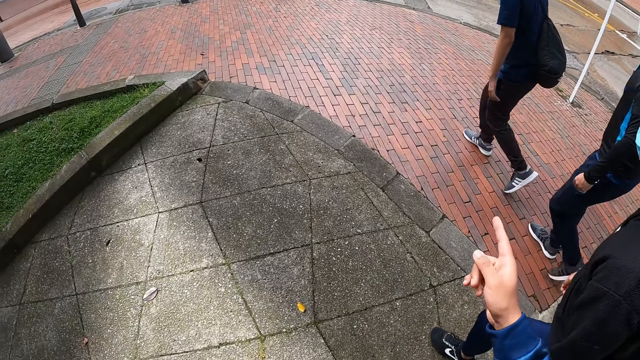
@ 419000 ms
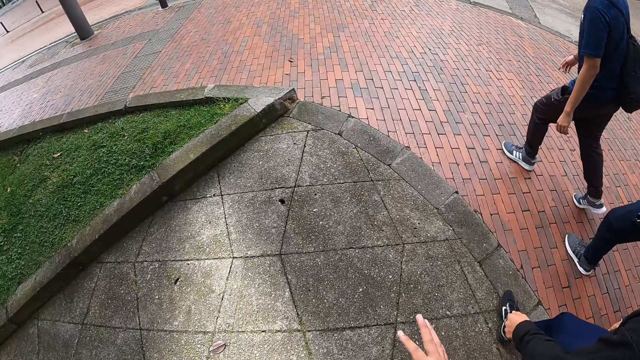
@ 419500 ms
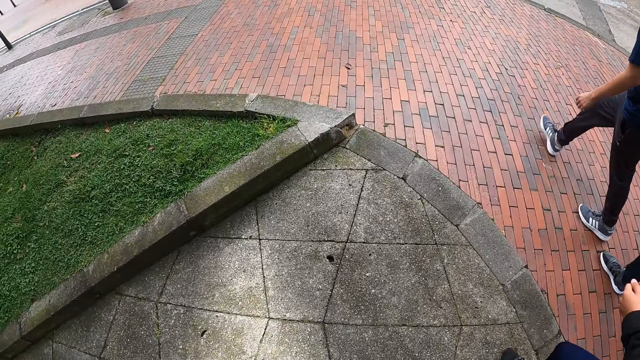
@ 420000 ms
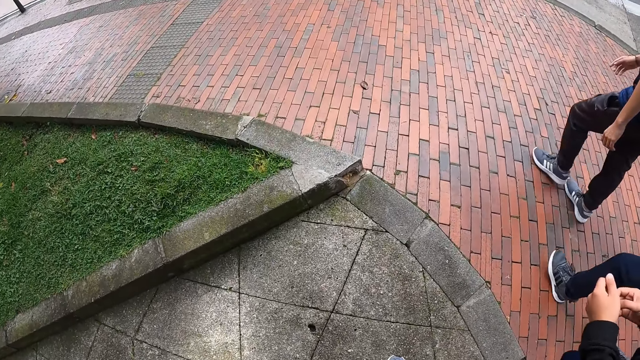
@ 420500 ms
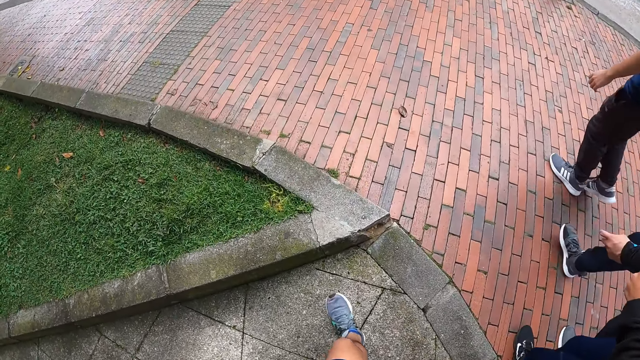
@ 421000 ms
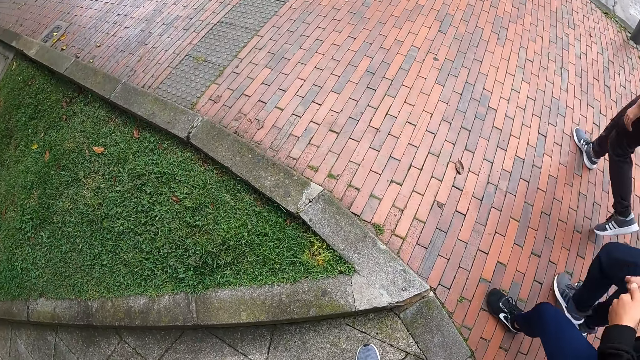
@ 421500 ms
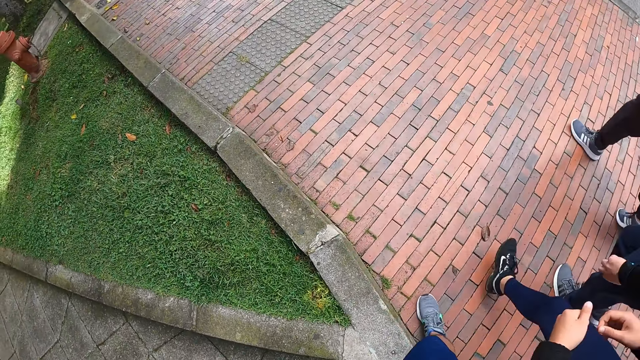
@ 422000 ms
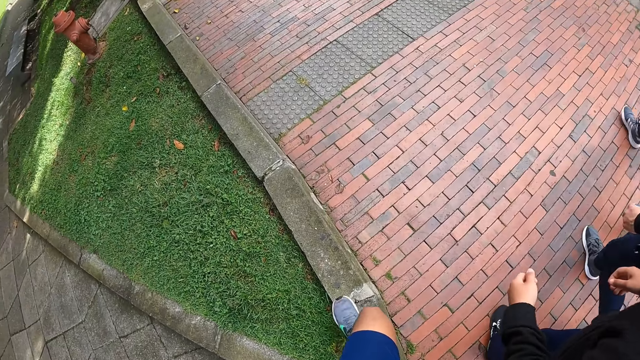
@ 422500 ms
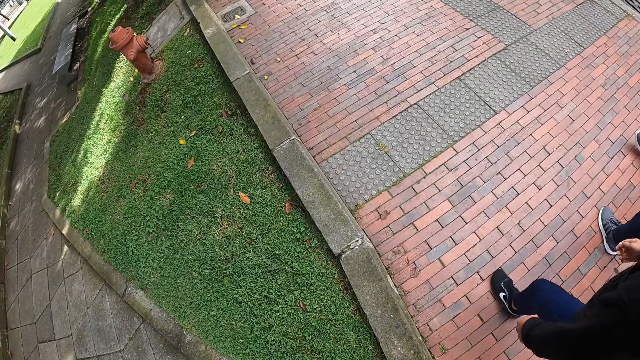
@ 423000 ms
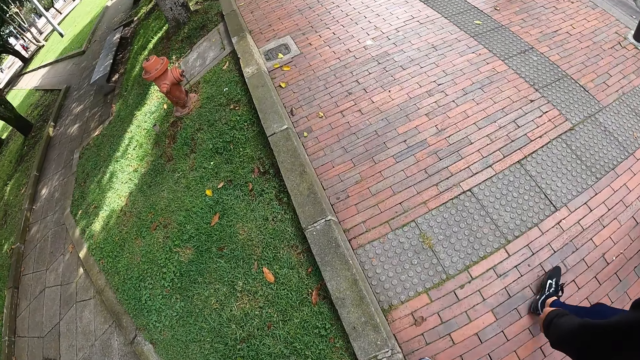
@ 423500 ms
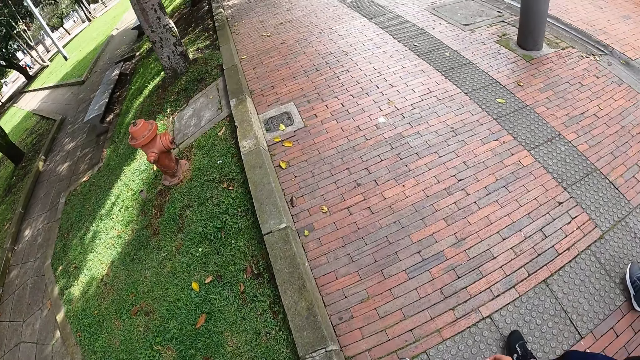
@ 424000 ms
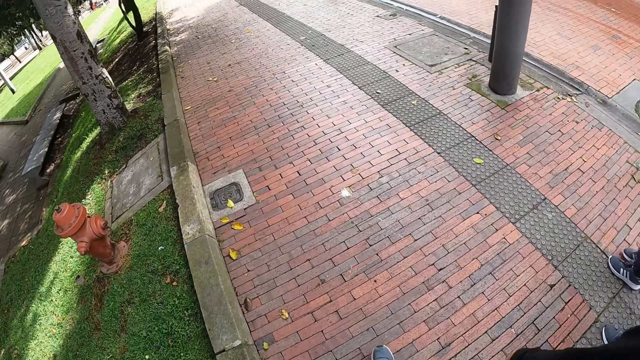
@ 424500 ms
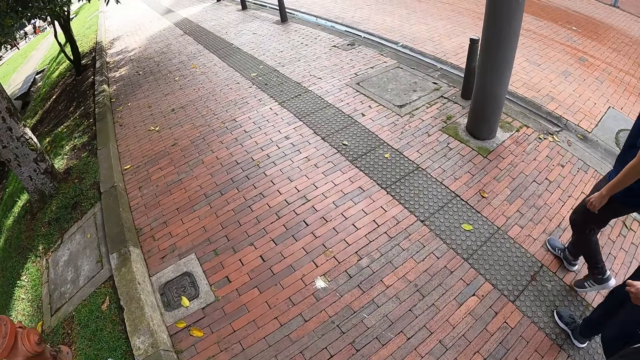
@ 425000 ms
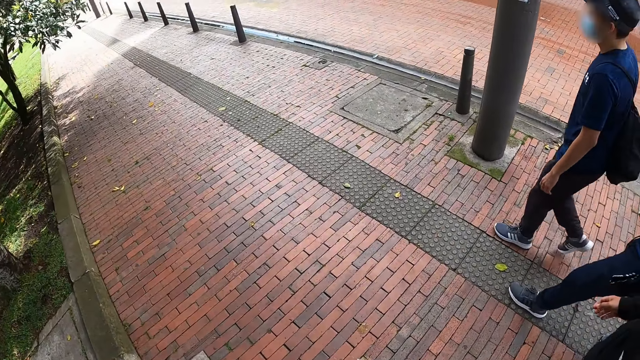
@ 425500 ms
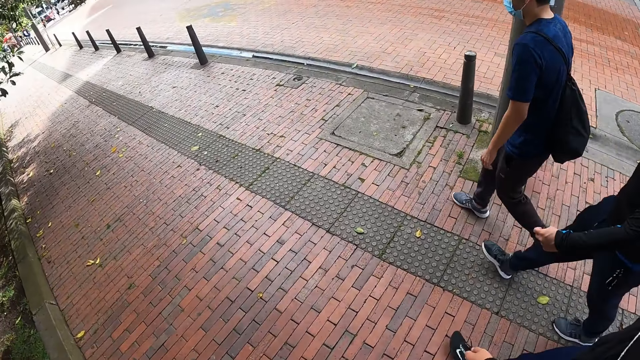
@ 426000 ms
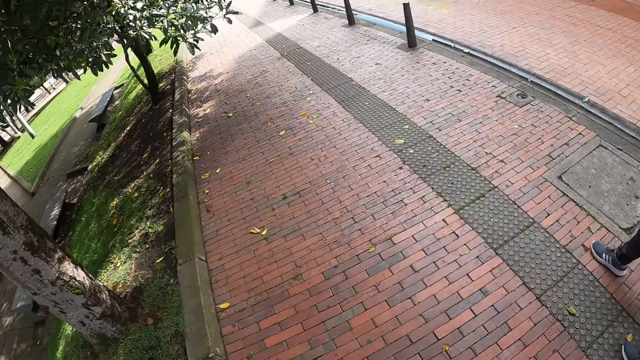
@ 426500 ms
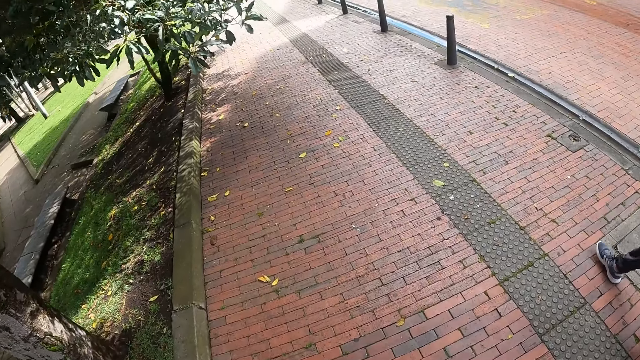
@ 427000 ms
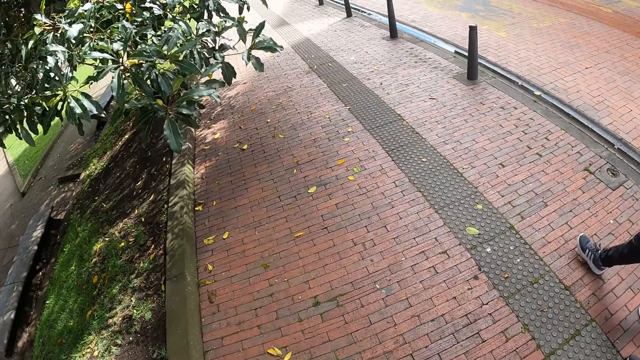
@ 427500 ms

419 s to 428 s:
The camera wearer points at something. A man walks on the road.

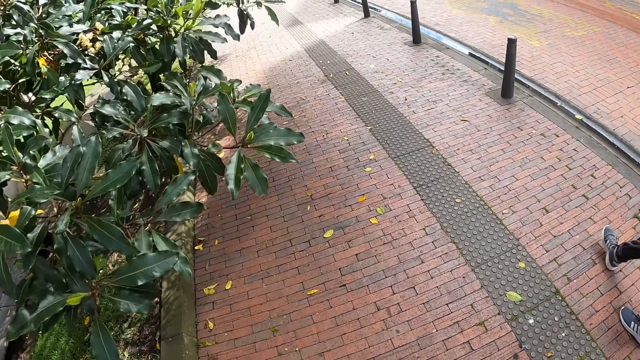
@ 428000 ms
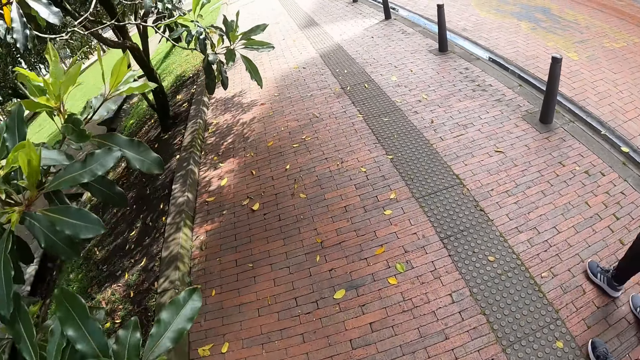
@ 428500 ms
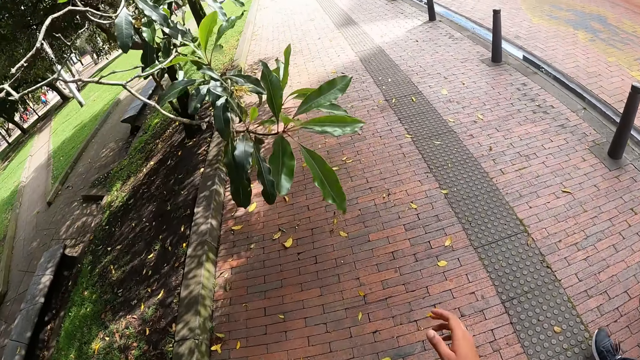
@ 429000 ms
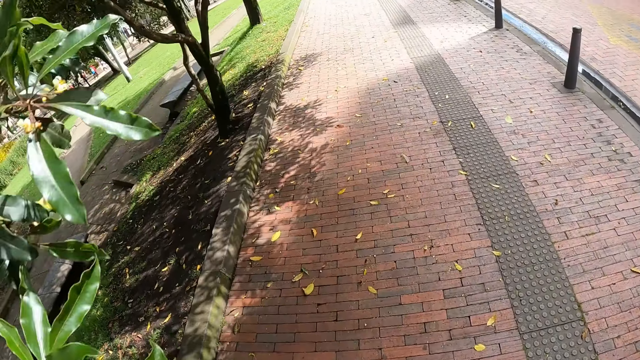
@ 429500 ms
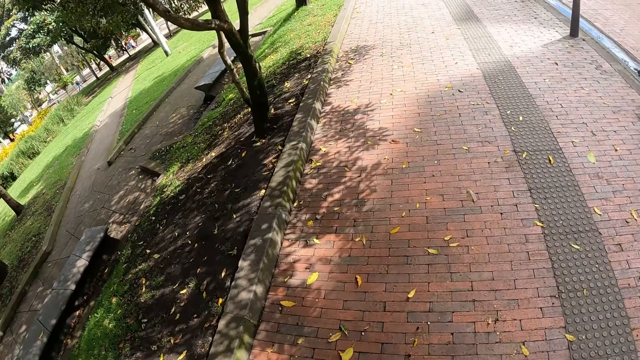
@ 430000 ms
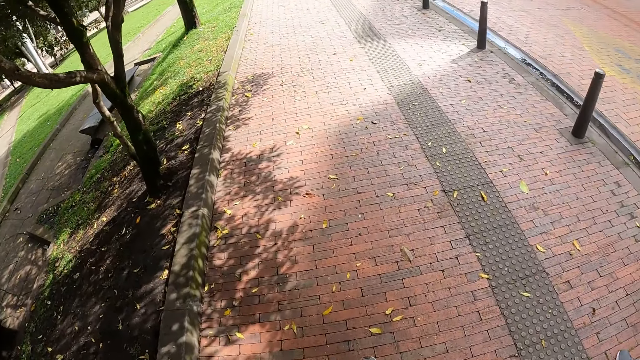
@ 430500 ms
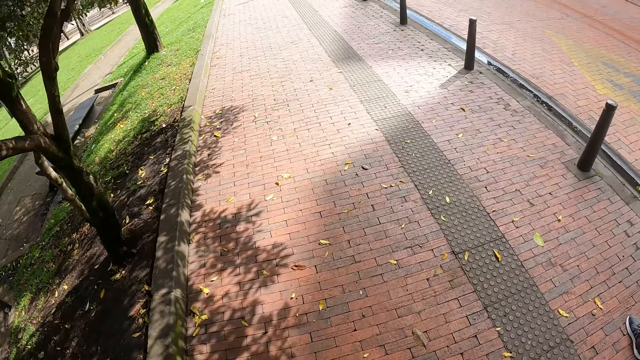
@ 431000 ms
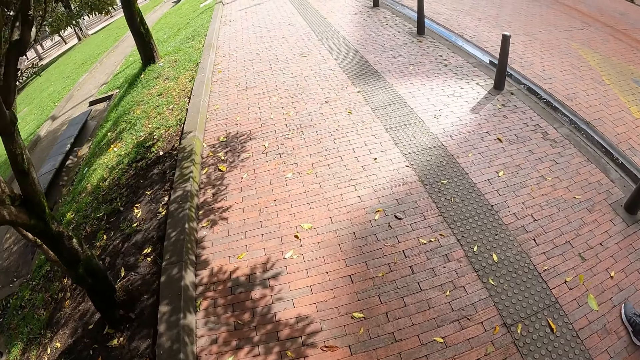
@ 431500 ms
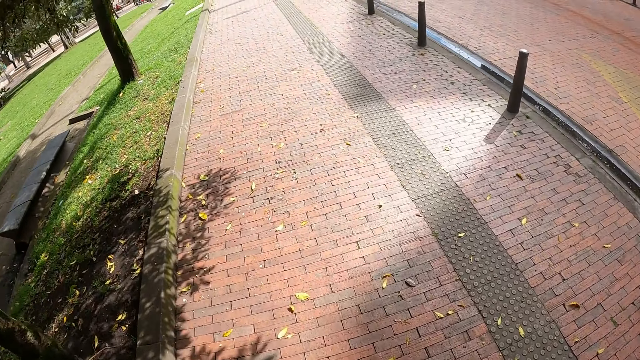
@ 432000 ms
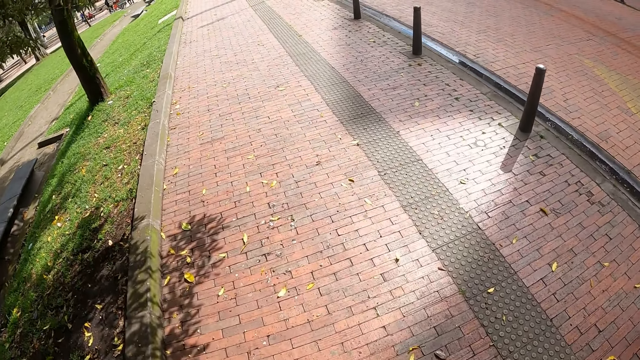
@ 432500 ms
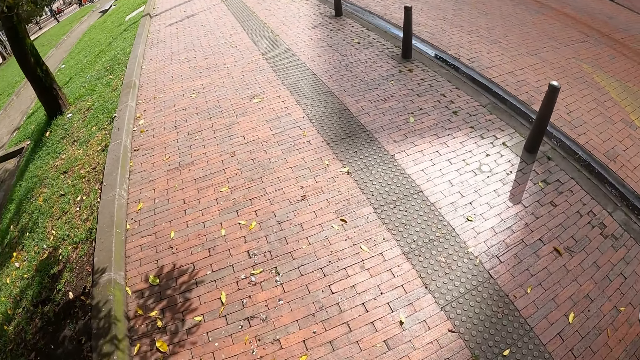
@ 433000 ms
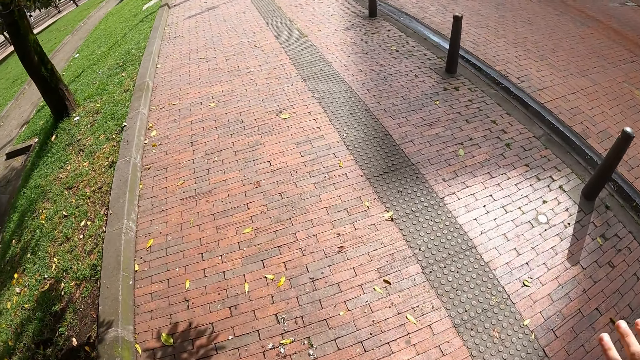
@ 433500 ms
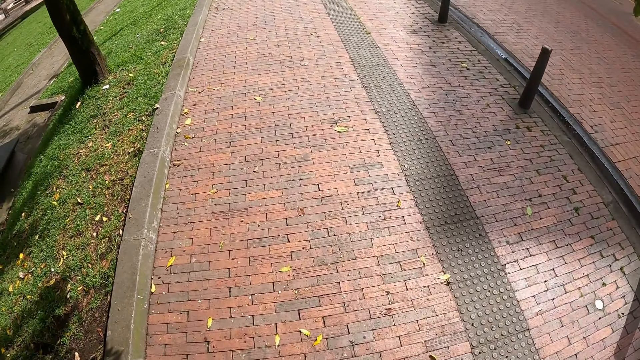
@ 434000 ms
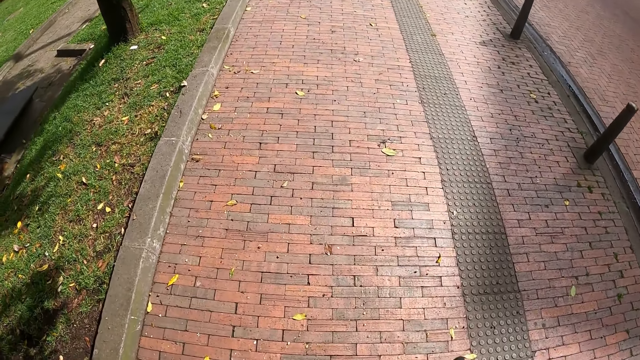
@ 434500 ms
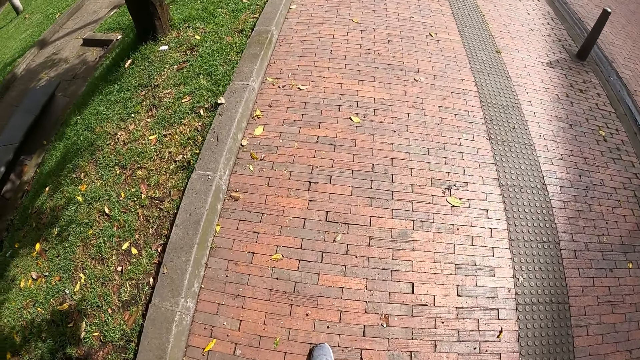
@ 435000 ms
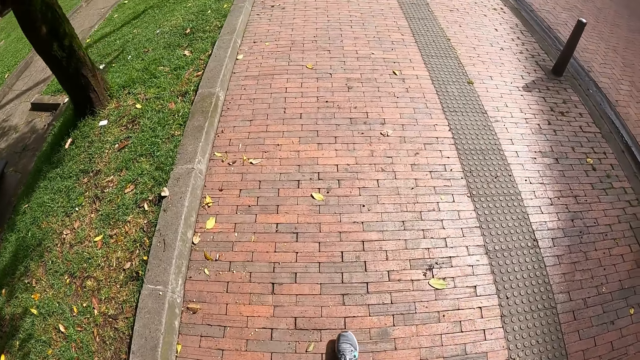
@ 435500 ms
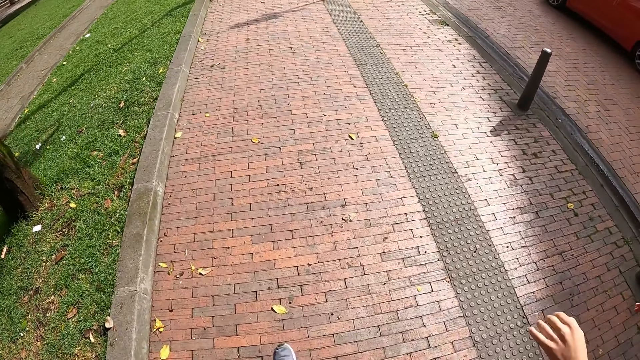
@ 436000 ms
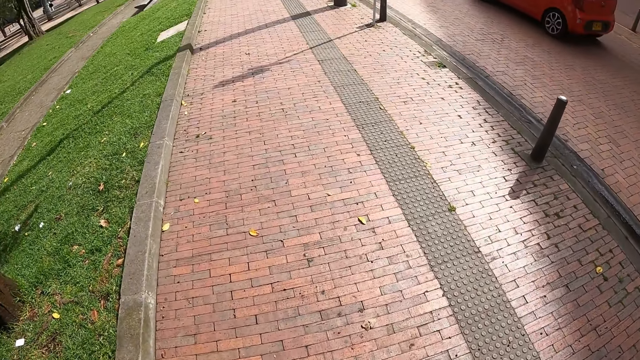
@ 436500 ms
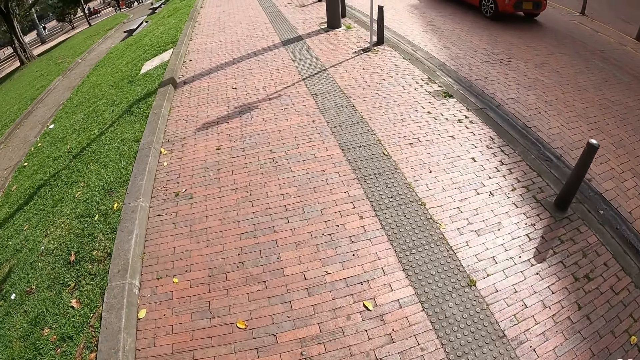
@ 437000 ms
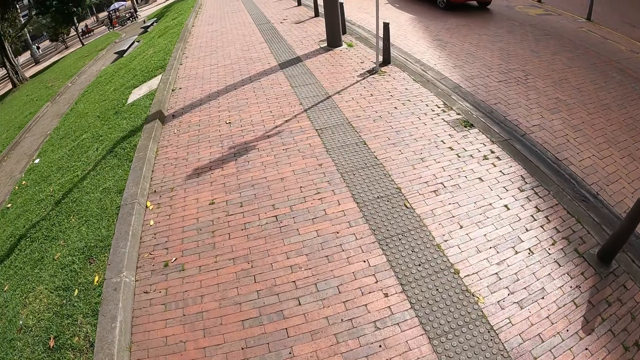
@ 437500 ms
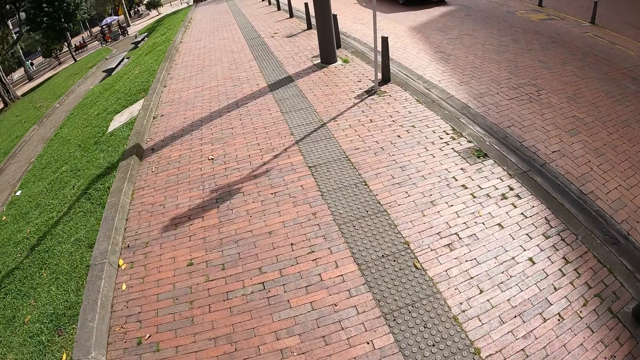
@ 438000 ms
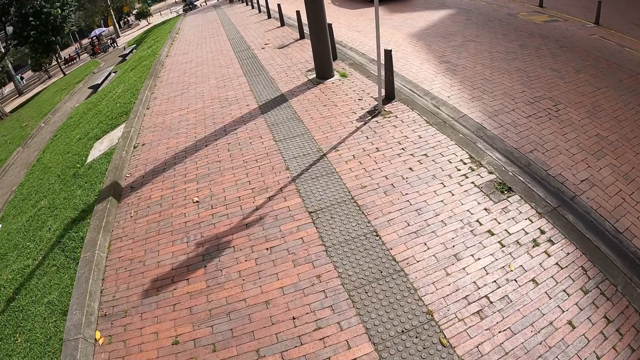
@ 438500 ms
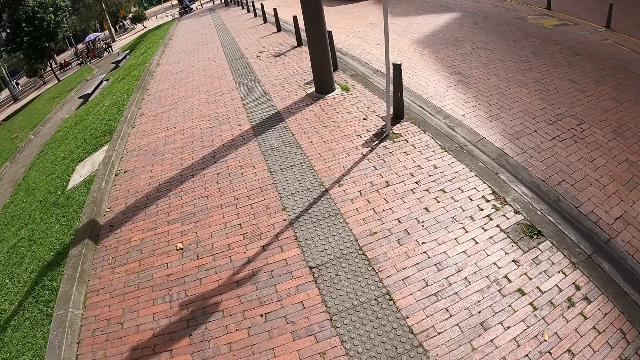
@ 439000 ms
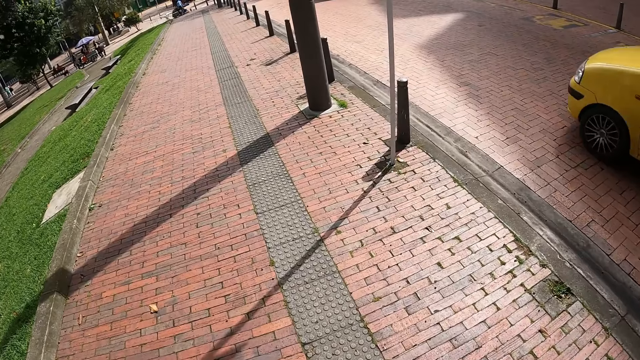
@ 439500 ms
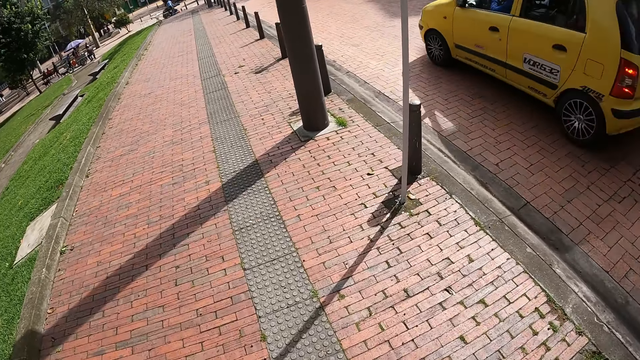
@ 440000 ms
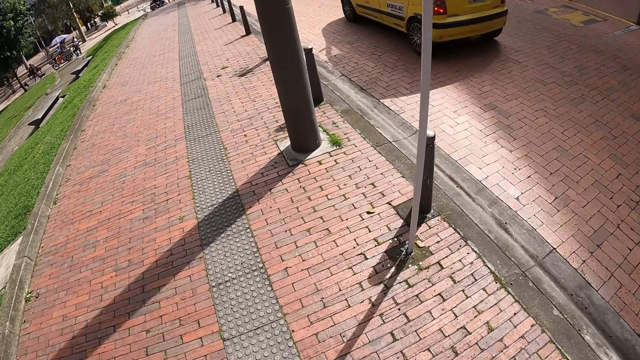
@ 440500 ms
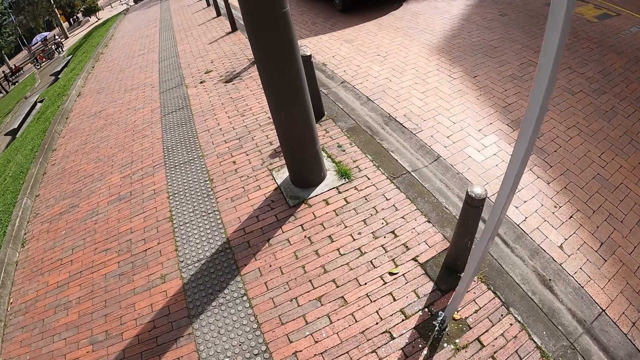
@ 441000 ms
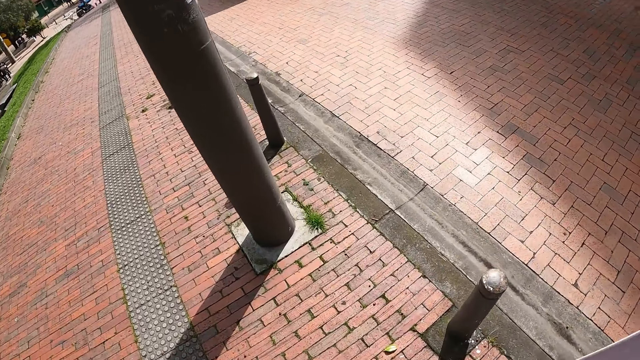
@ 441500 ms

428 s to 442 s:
The camera wearer pushes a tree branch with his right hand. He touches the plant with the right hand. A man walks on the road. A red car drives past the camera wearer. A yellow car drives past the camera wearer.
